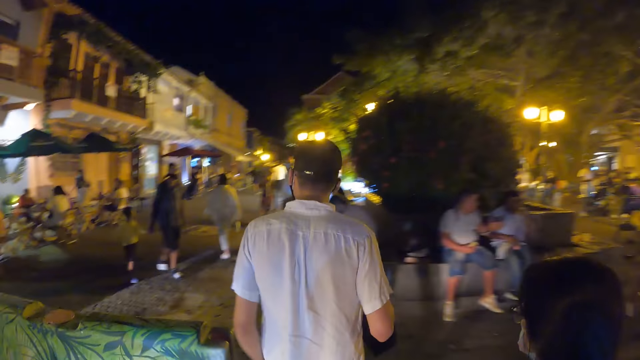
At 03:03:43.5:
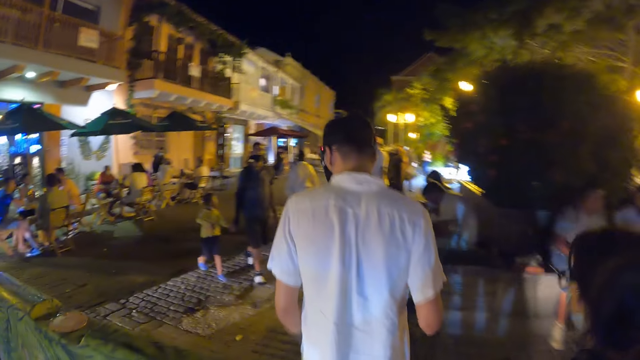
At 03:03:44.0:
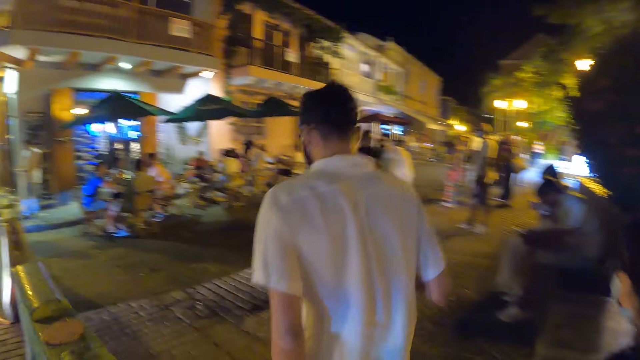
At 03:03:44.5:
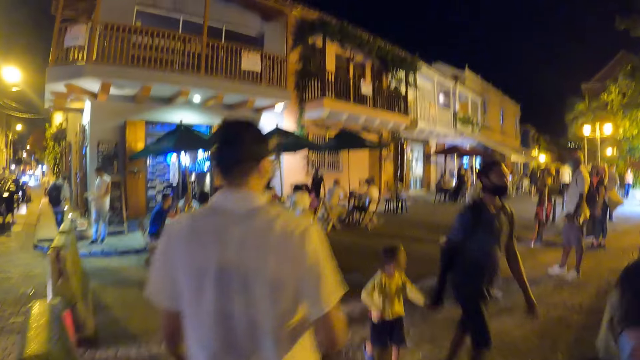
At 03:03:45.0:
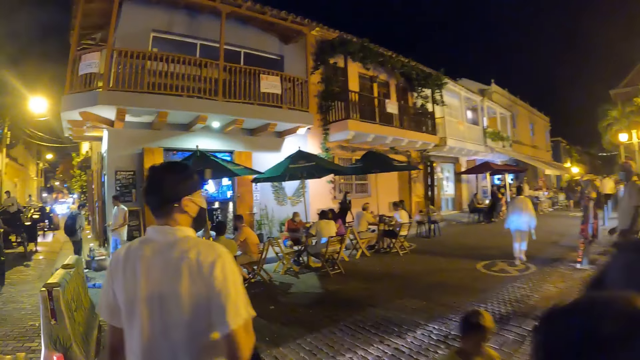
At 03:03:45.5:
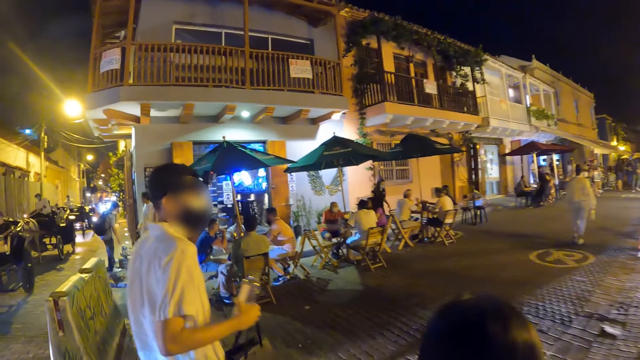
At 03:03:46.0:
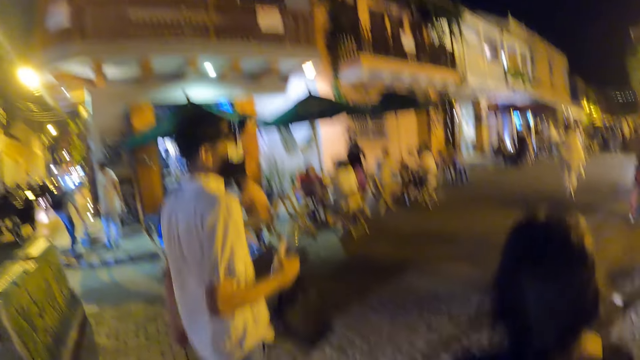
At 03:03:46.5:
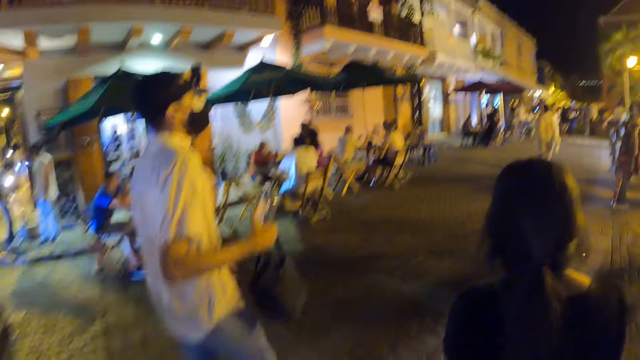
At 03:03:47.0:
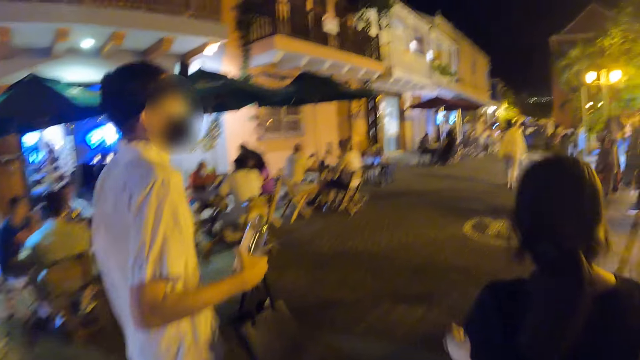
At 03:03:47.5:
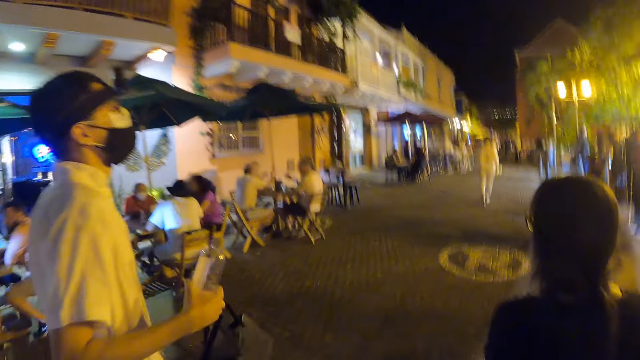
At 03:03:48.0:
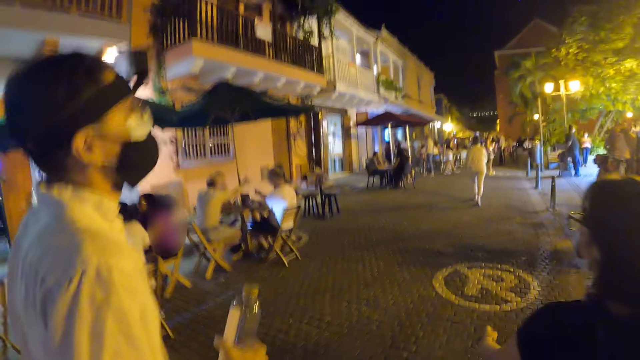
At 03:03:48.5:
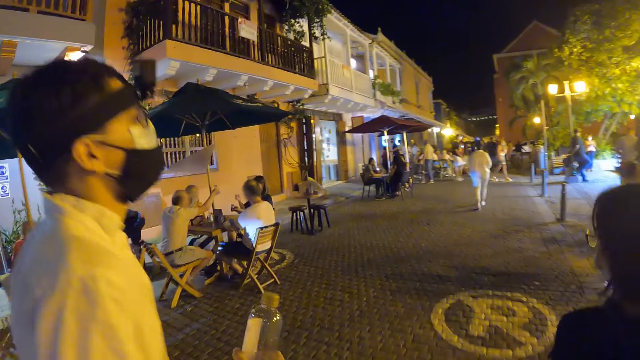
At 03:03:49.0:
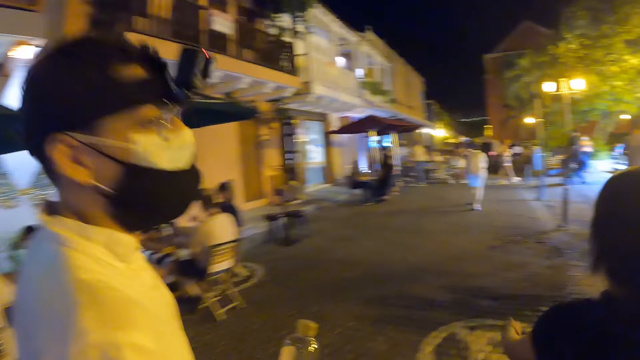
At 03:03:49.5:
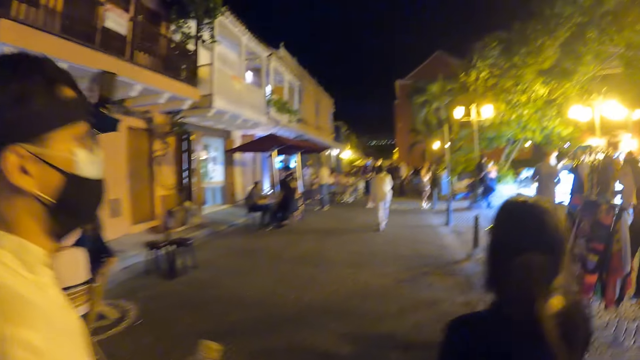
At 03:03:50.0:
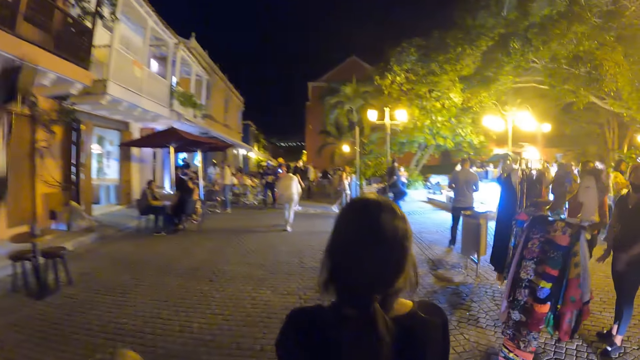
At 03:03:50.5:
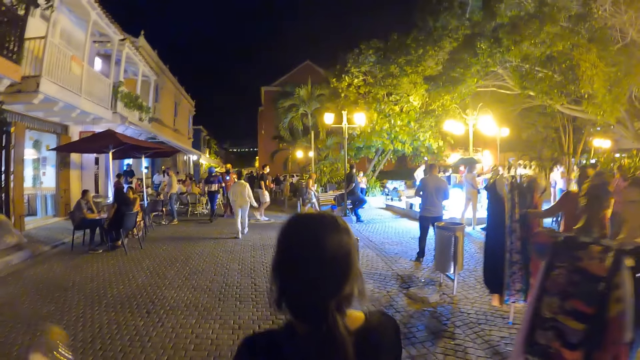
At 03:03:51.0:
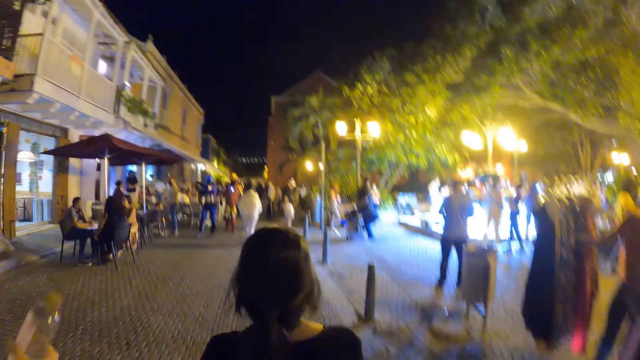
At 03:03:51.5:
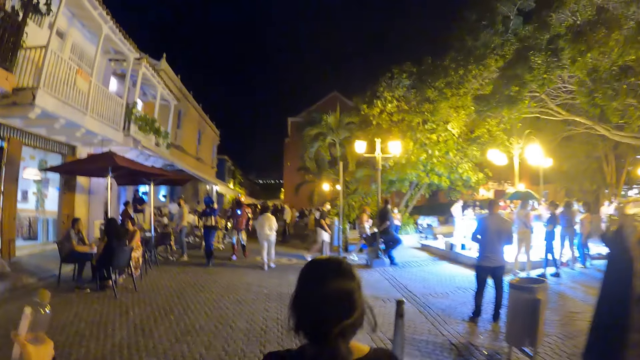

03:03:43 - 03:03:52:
A boy walks past the camera wearer on the street. A man walks past the camera wearer on the street.

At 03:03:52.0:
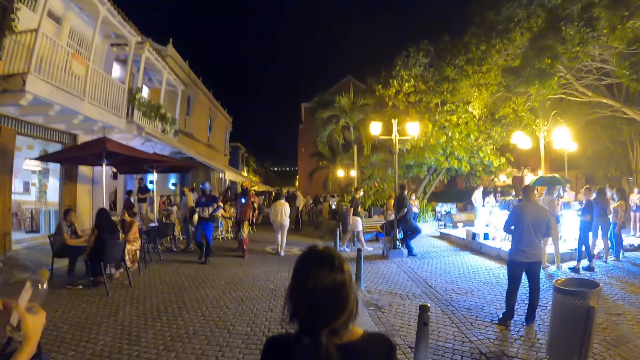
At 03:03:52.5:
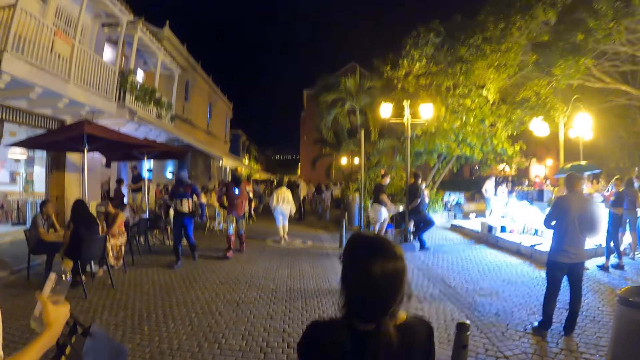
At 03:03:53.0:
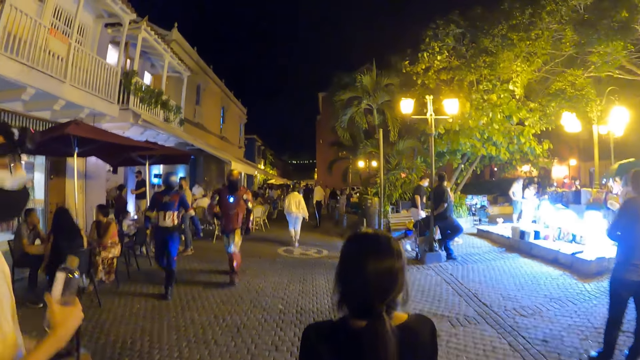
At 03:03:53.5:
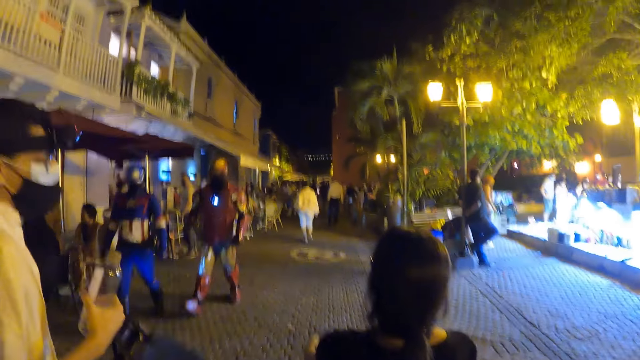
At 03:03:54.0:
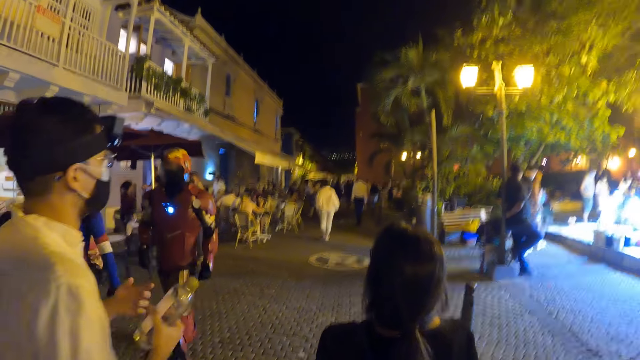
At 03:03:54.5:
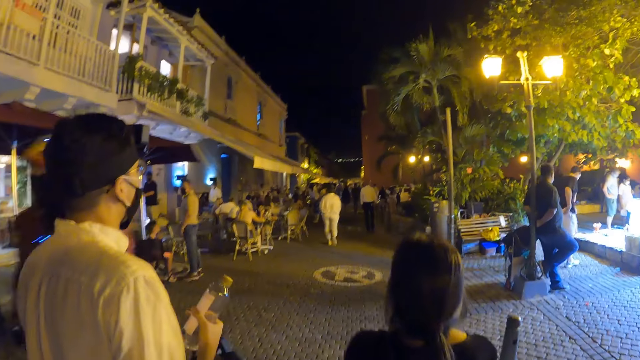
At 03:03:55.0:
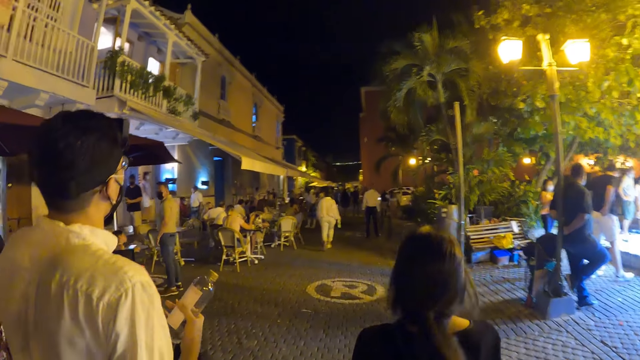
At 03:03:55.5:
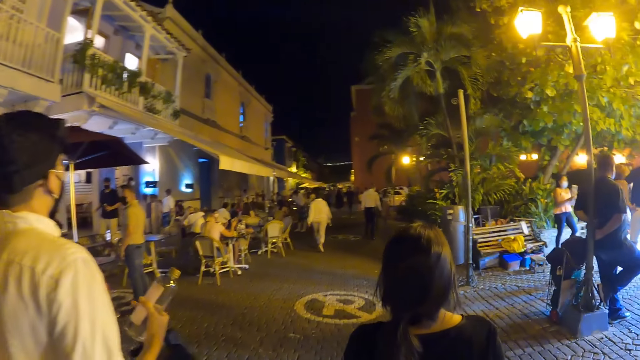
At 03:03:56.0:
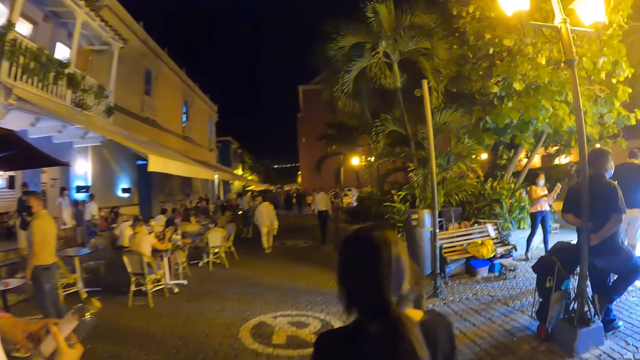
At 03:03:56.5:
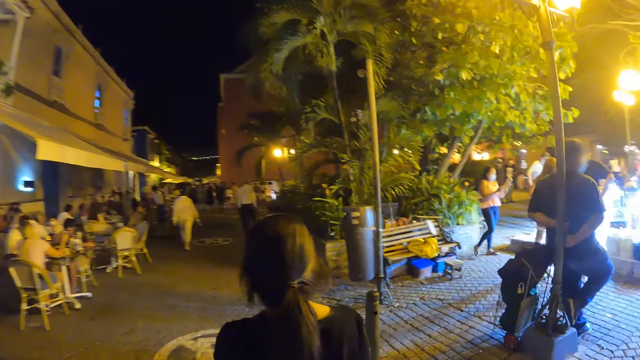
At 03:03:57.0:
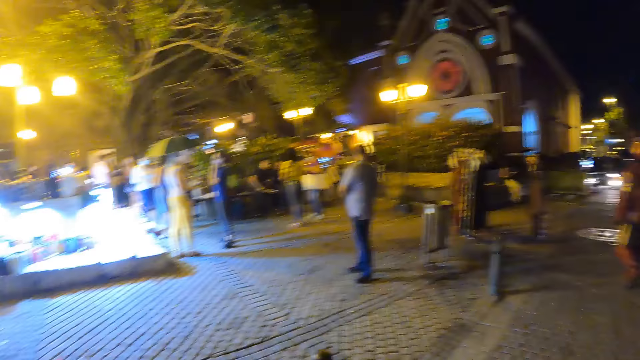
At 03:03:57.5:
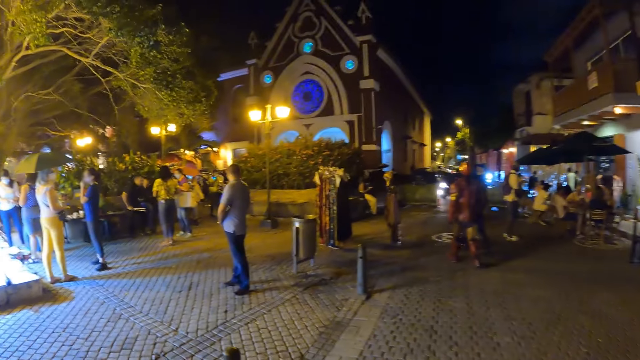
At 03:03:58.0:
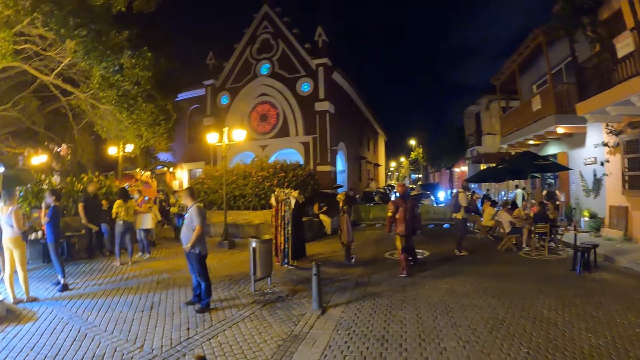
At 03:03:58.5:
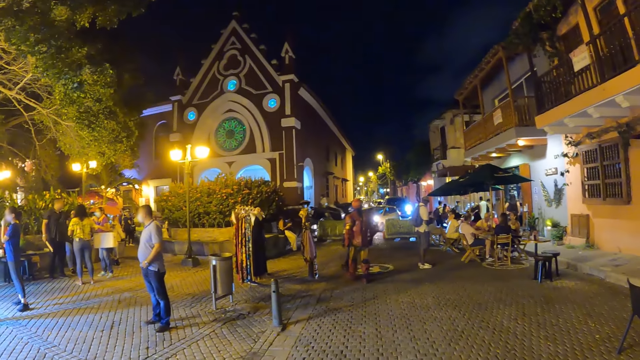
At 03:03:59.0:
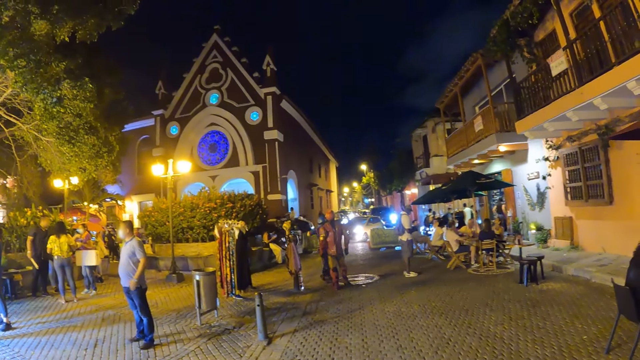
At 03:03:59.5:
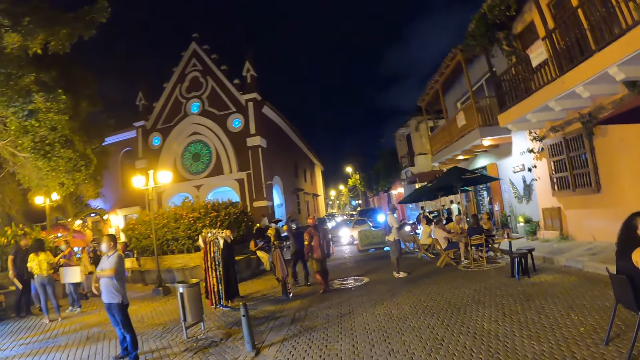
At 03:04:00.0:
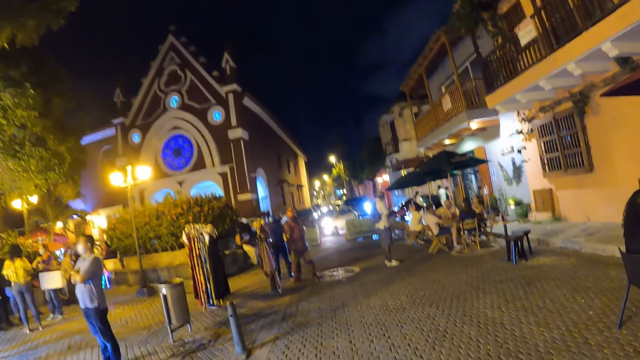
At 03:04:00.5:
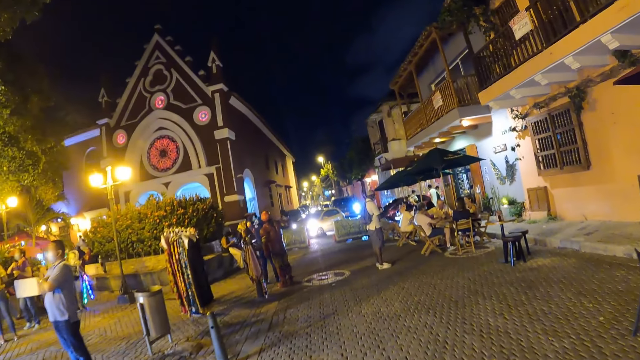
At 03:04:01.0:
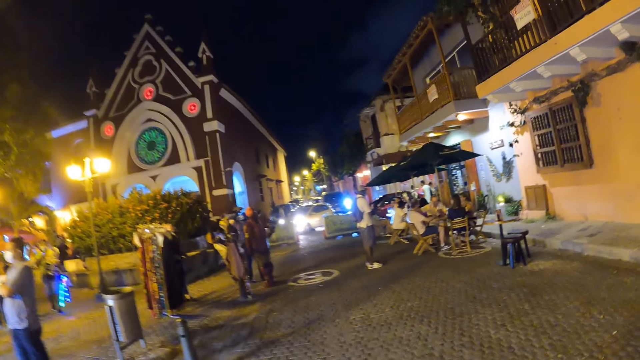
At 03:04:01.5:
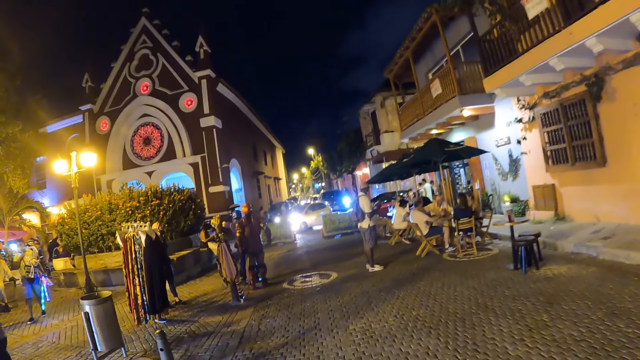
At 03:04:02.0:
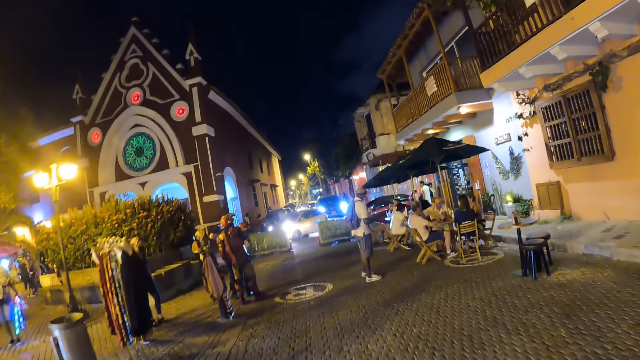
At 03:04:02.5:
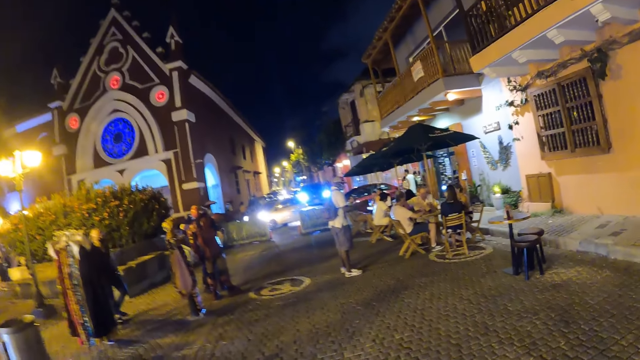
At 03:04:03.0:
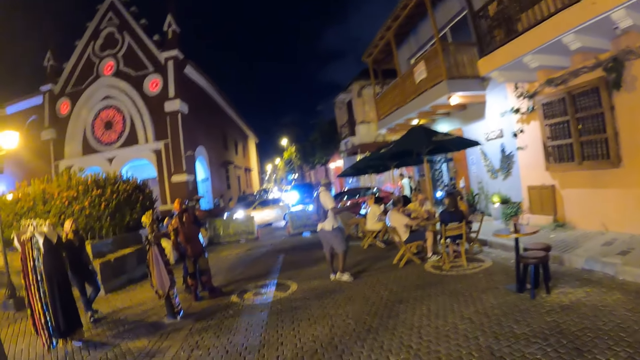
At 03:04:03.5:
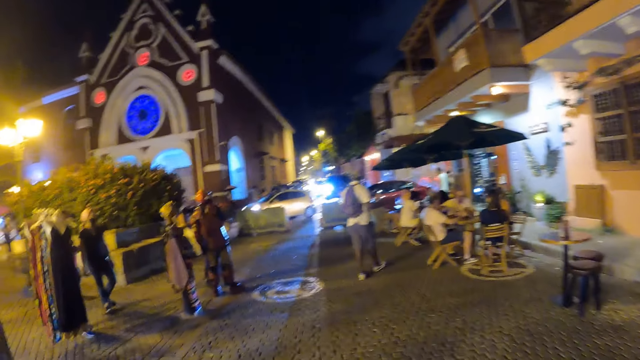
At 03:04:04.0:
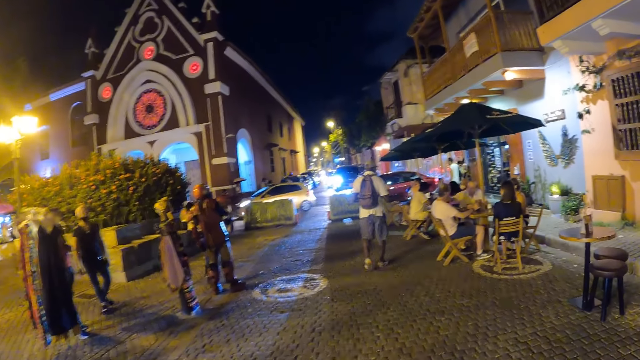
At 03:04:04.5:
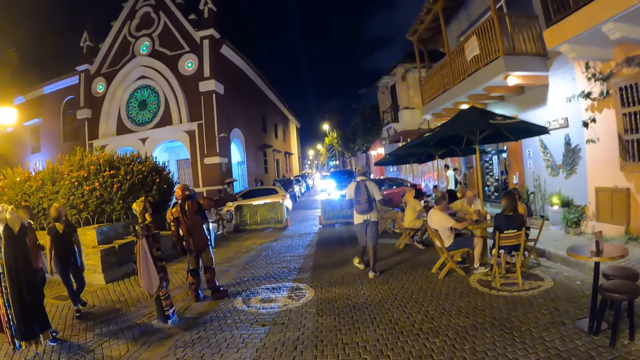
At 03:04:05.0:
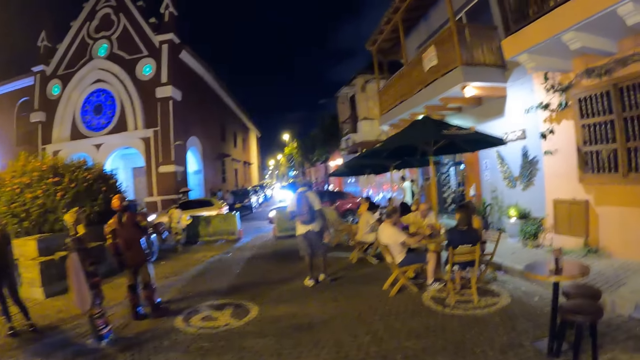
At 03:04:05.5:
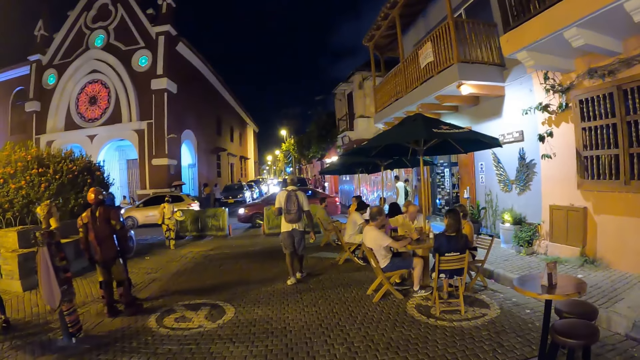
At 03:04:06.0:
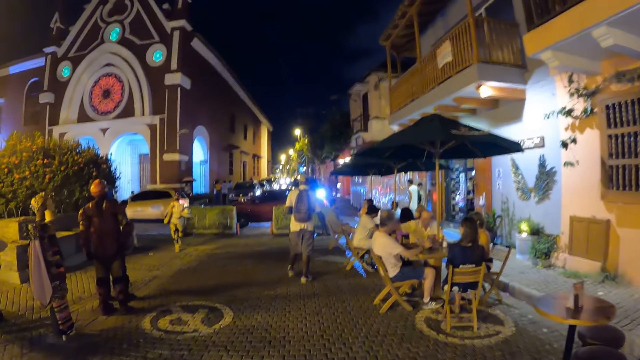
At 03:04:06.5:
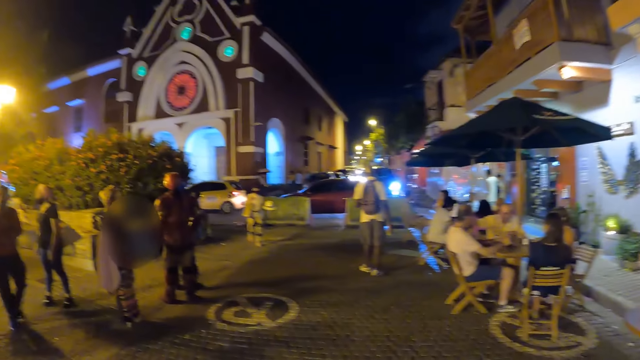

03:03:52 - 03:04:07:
A man walks past the camera wearer on the street. Another man walks past the camera wearer on the street. The camera wearer turns around. They walk around.
